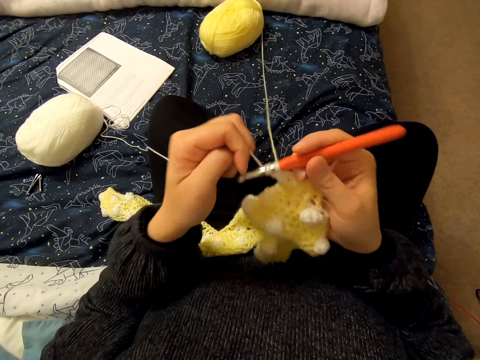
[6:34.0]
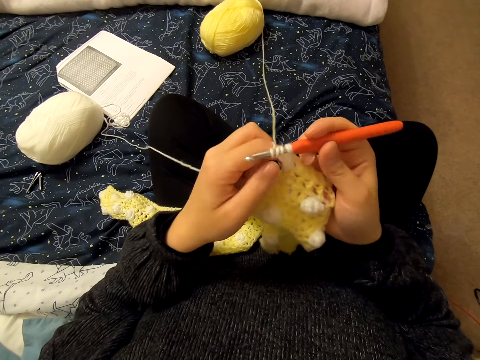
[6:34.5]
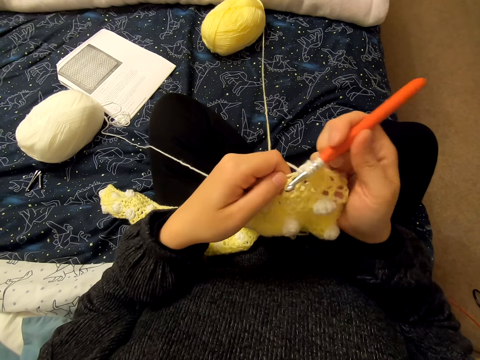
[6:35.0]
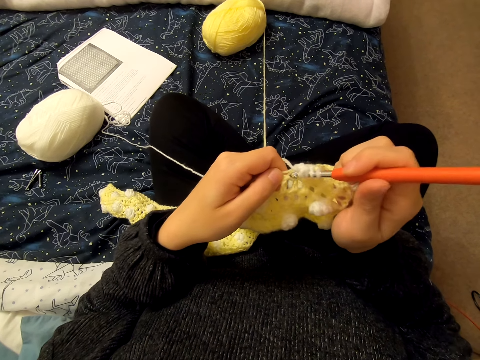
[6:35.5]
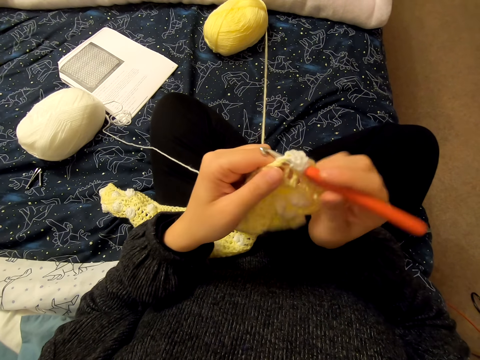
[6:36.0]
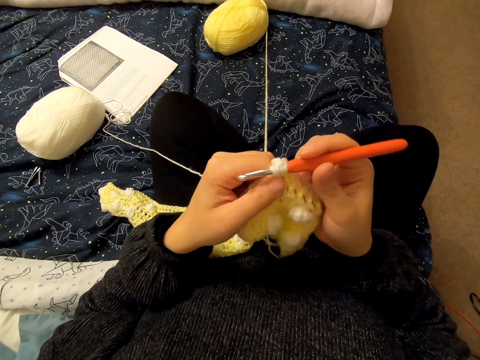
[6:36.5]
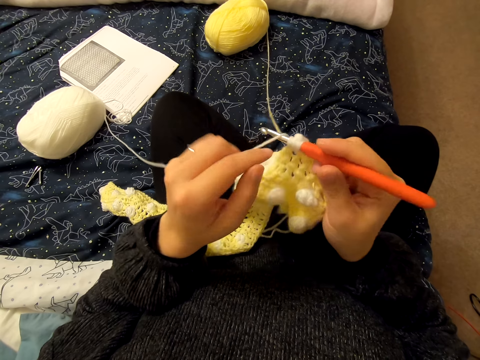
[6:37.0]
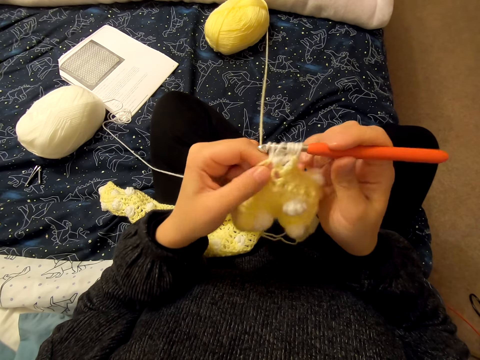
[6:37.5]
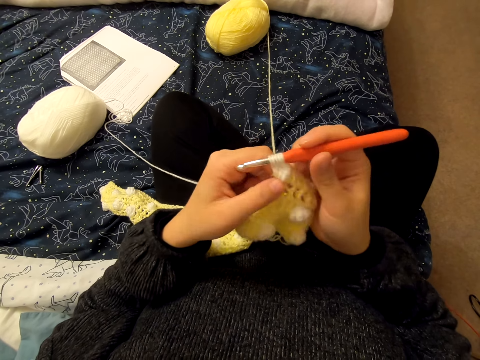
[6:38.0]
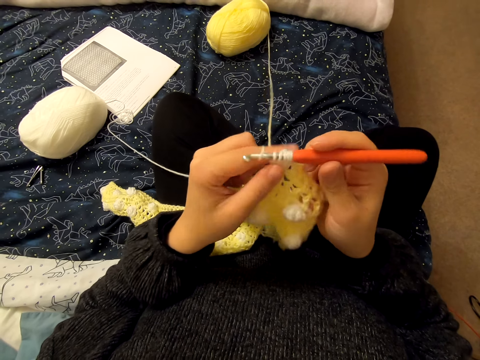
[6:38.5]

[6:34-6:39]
The camera wearer knits a cloth with a knitting needle.

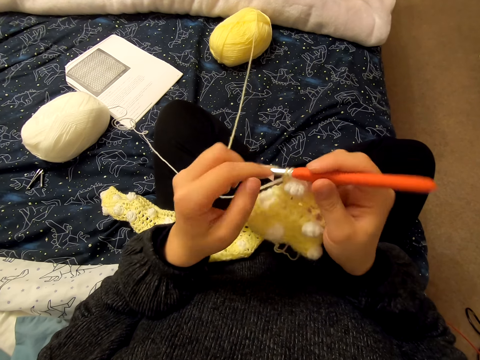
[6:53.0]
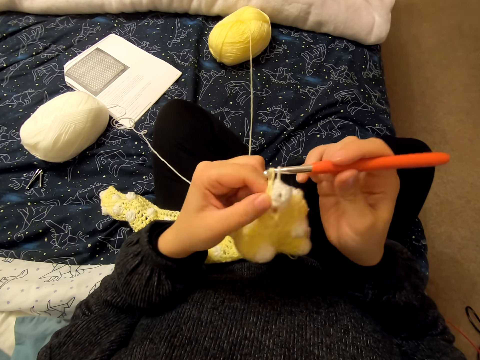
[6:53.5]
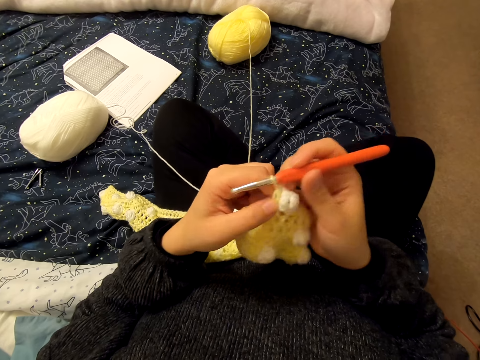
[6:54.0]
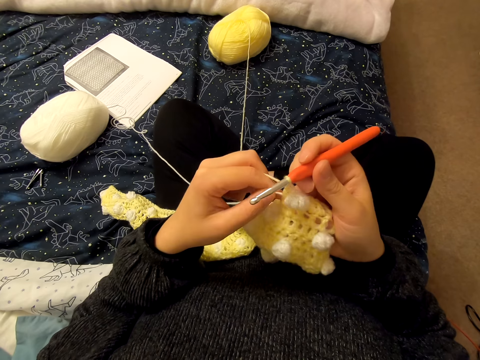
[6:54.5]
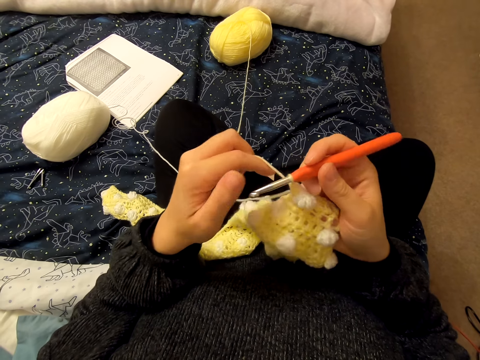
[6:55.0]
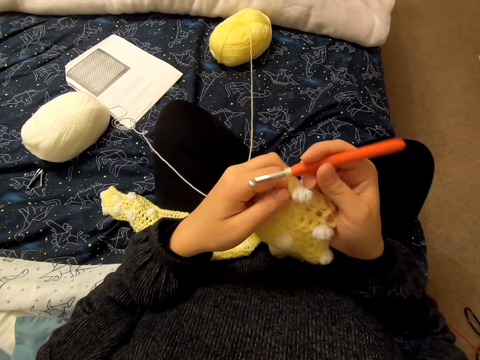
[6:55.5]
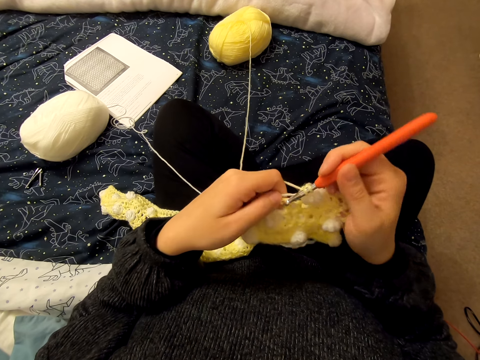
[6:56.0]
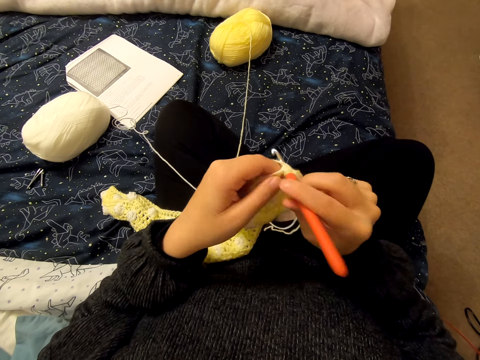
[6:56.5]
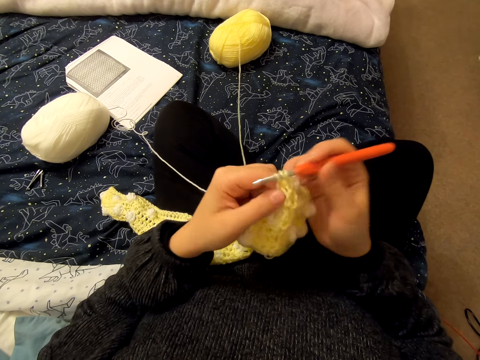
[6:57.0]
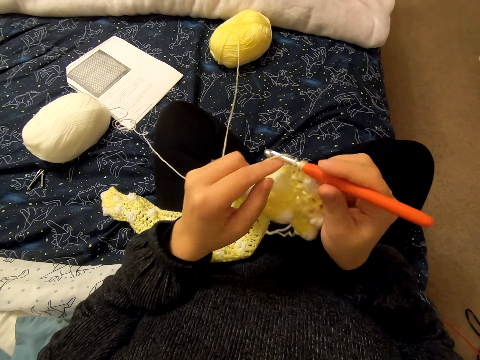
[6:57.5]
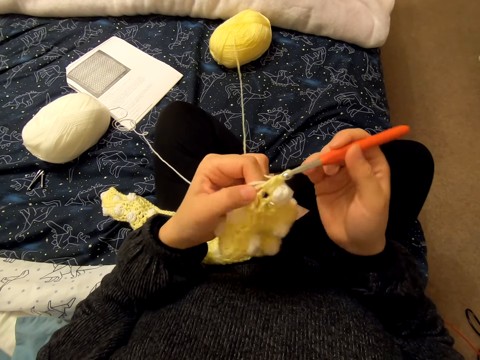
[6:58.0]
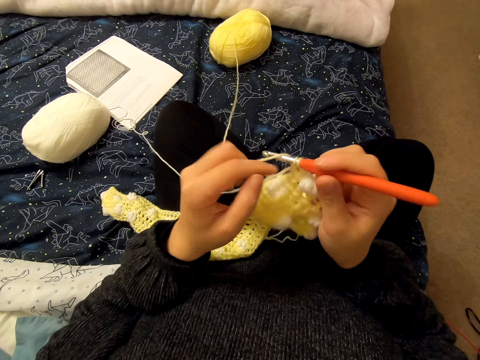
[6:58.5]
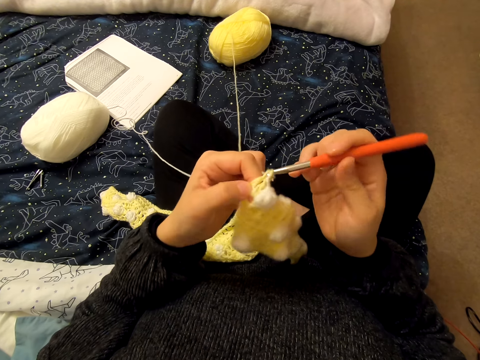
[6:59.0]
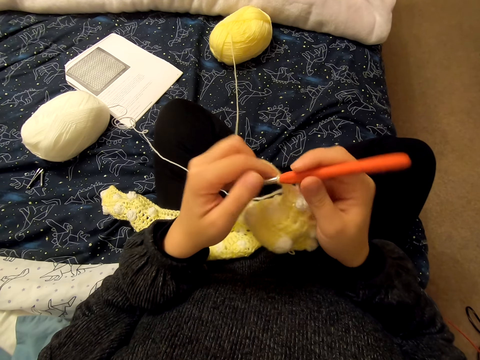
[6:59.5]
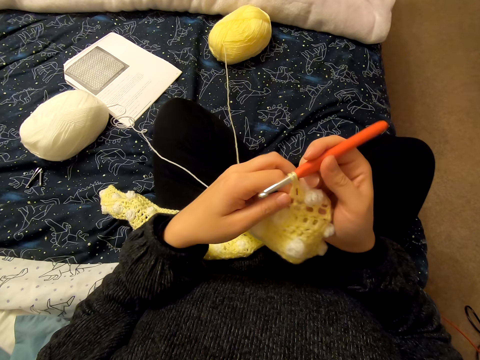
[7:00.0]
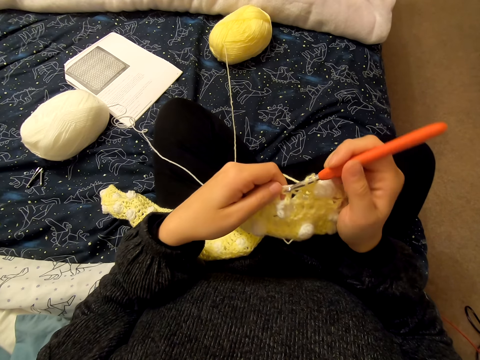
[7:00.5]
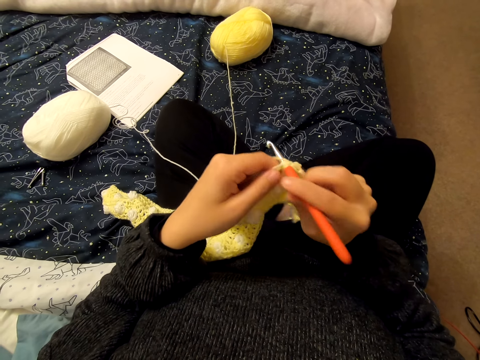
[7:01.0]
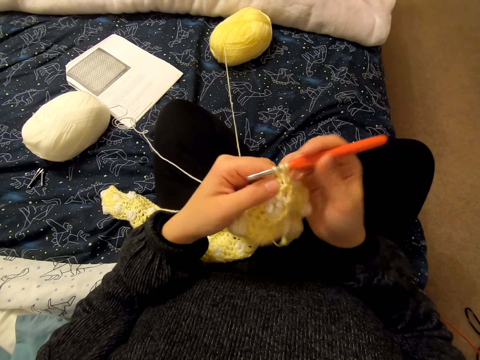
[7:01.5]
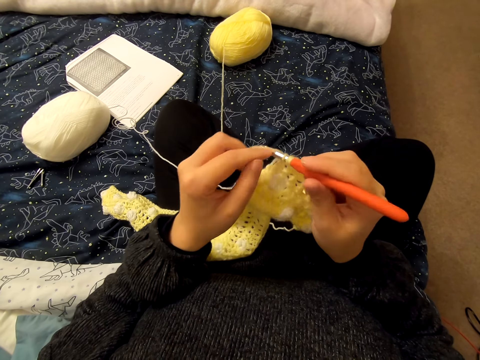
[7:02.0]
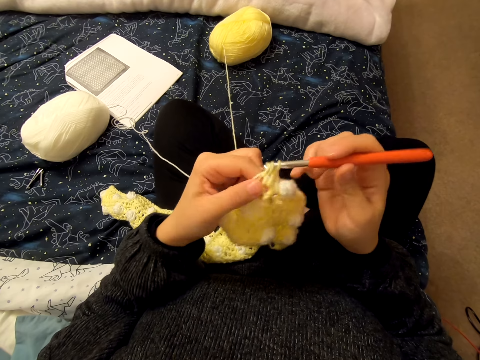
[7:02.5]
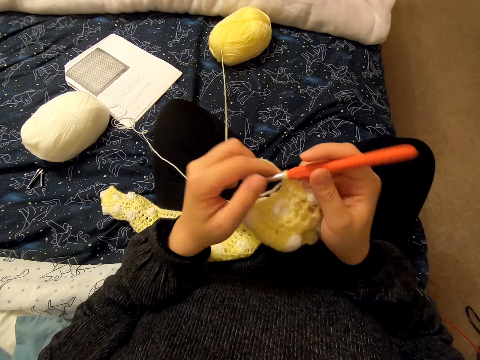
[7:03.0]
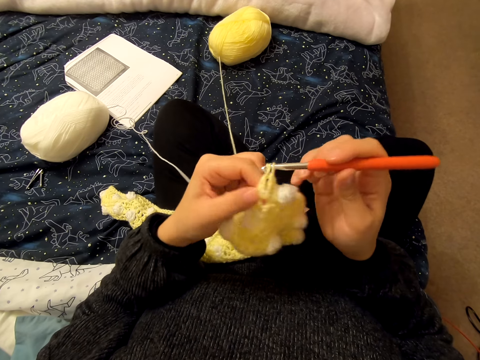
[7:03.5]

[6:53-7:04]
The camera wearer knits a fabric.

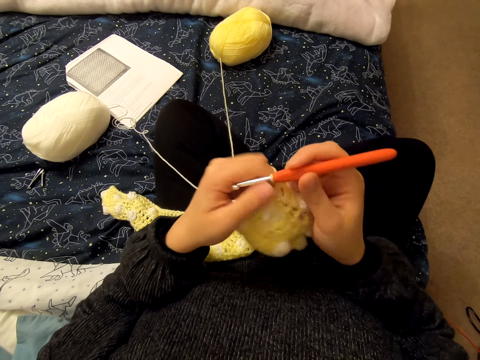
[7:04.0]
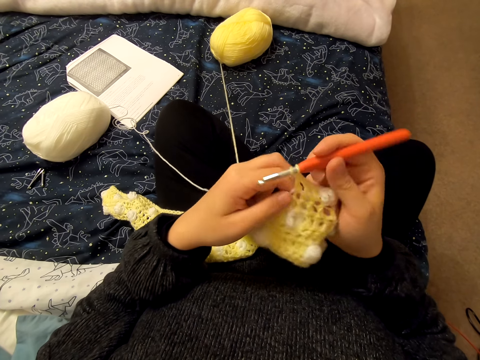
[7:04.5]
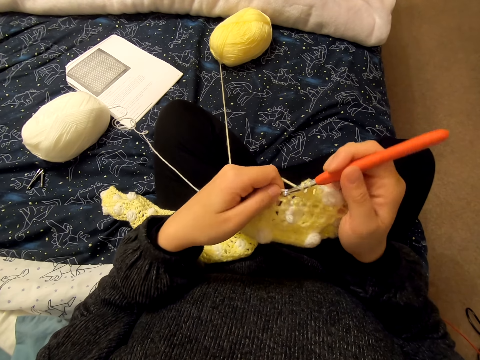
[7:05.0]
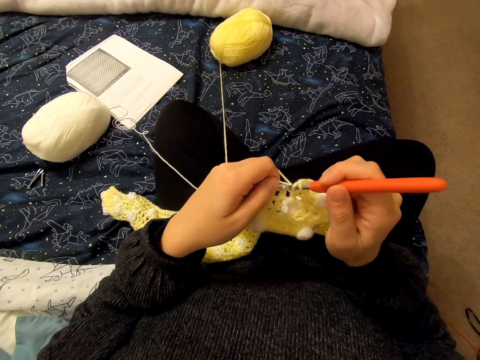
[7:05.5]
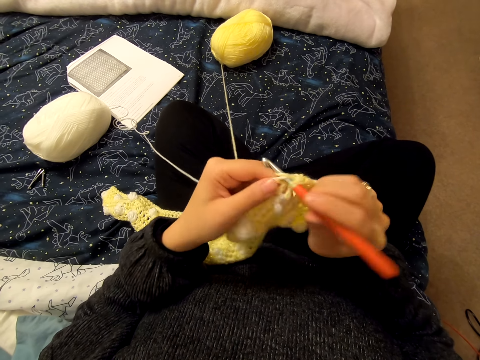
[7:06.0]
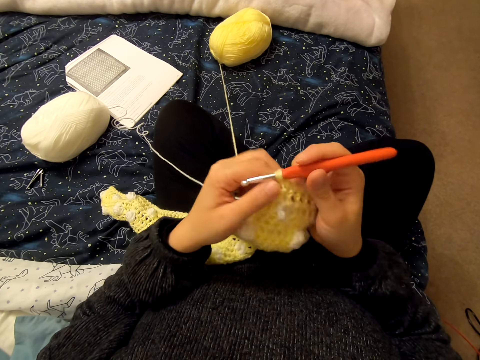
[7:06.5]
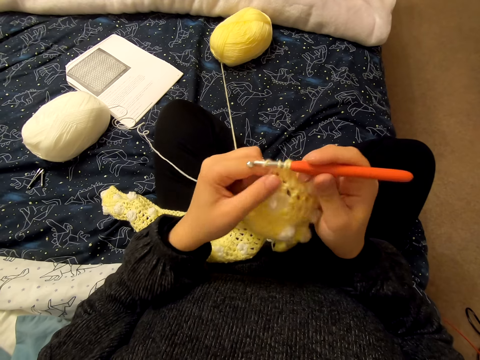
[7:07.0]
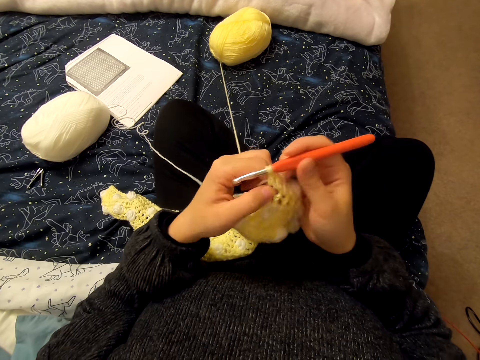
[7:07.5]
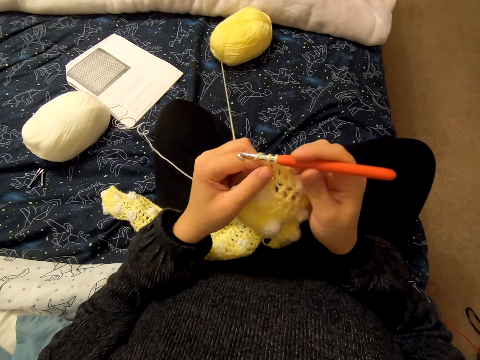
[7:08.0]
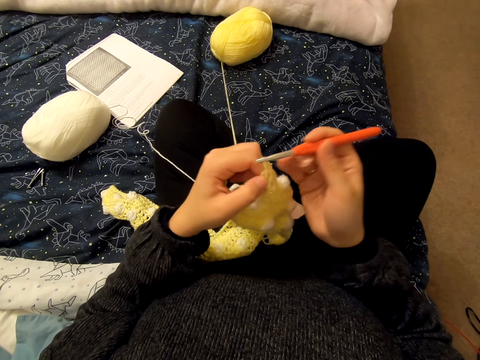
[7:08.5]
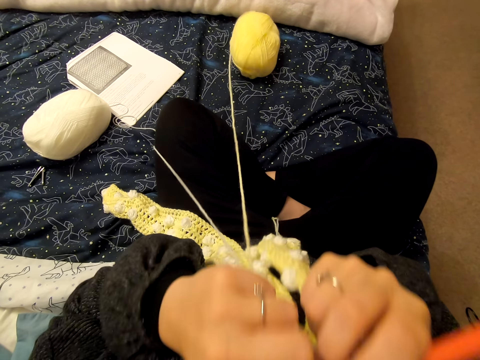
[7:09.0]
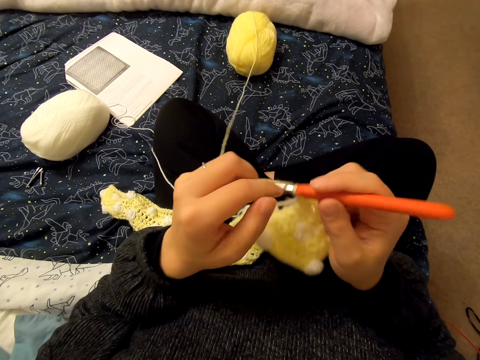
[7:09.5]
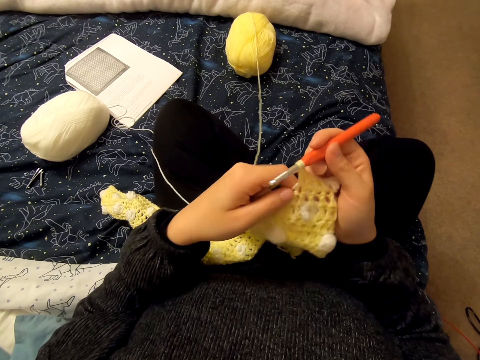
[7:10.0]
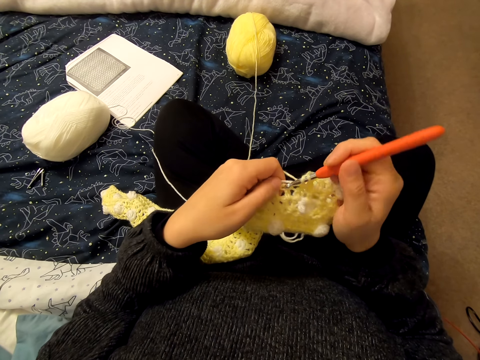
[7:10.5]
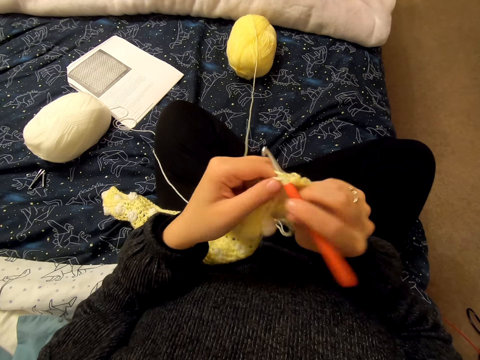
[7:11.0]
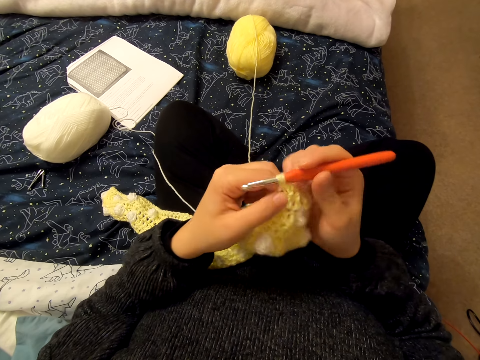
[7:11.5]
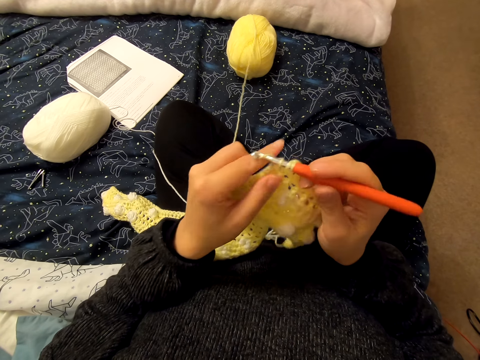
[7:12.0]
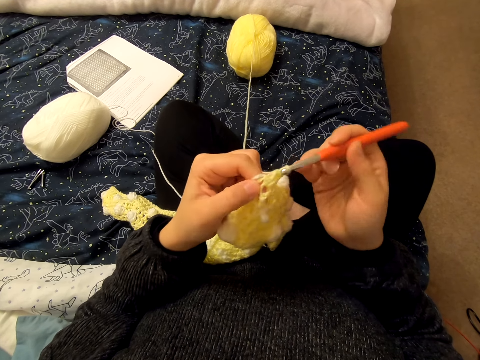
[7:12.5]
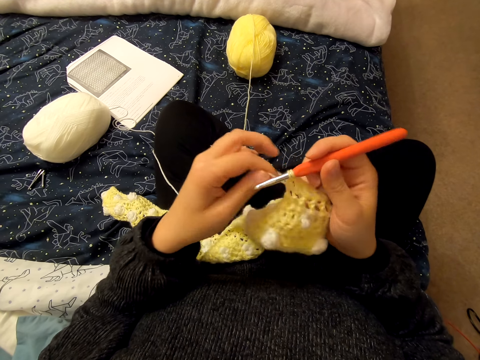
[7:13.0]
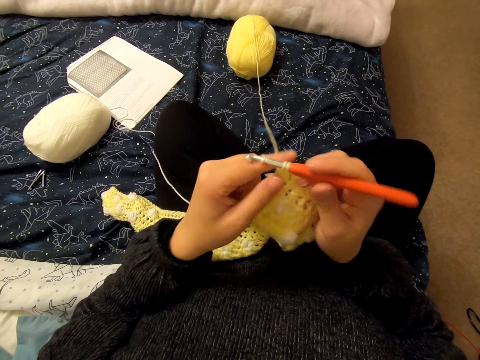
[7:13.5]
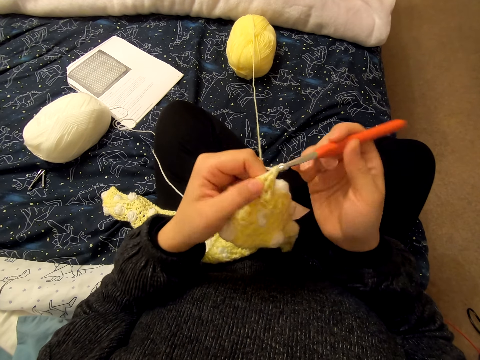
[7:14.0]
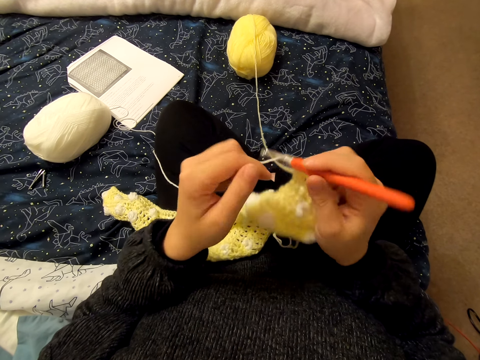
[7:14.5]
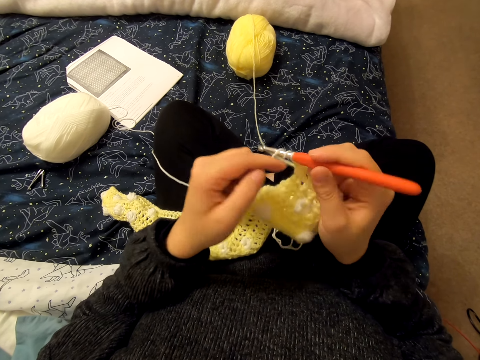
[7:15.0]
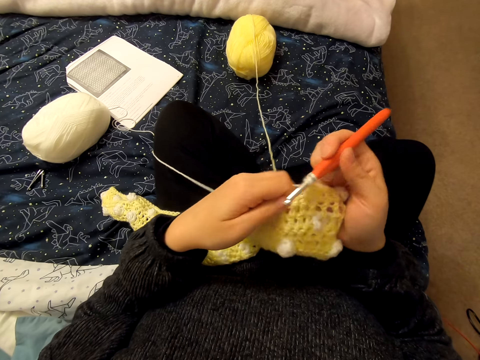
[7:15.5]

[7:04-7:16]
The camera wearer moves the fabric. They knit the fabric.
